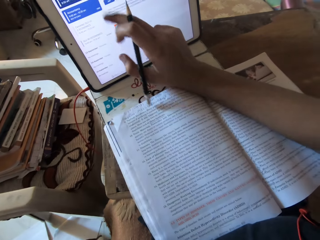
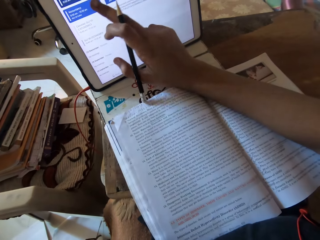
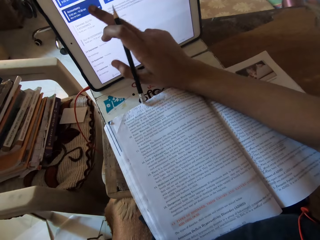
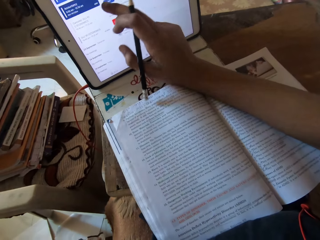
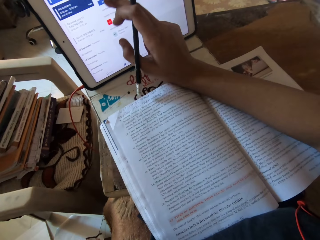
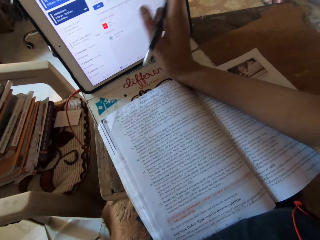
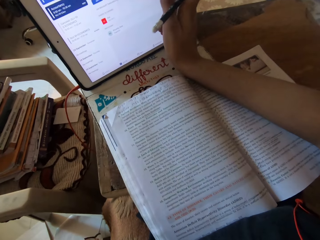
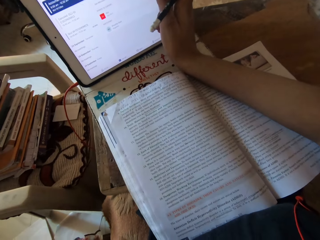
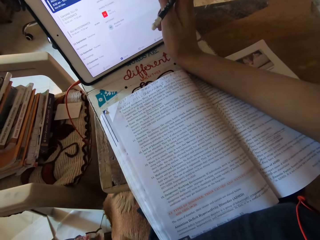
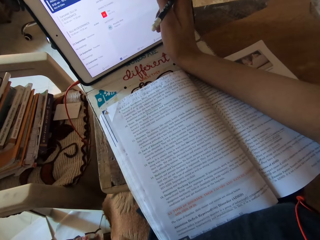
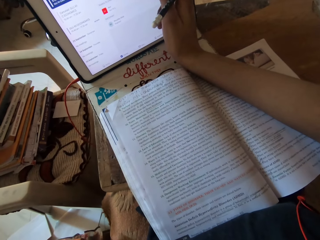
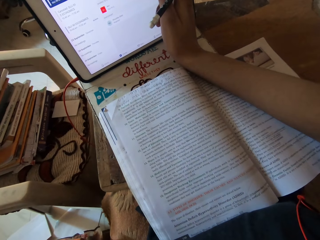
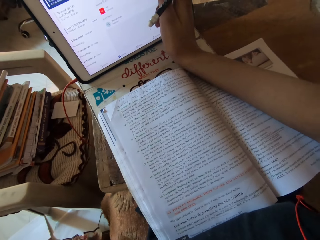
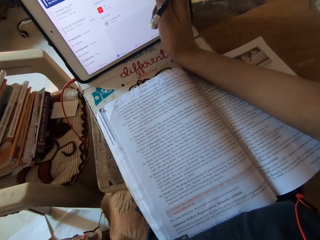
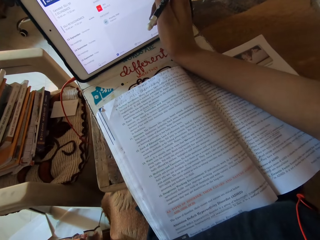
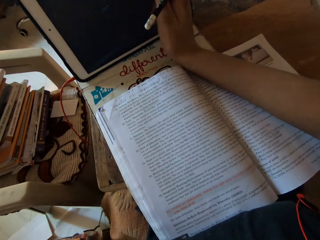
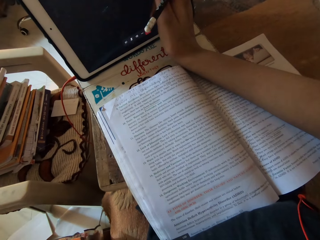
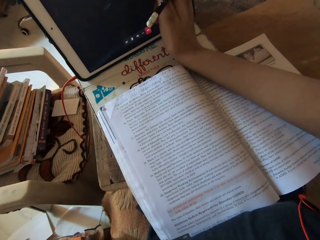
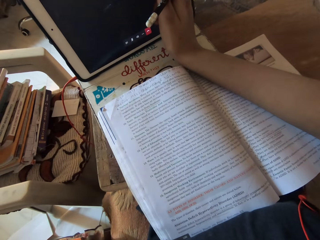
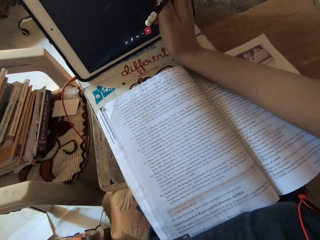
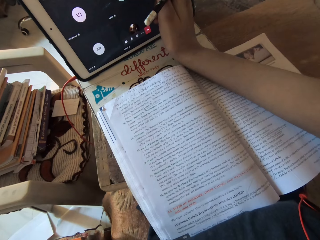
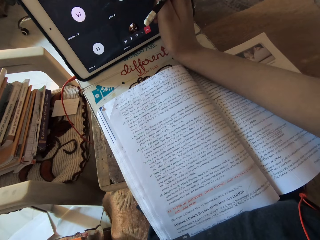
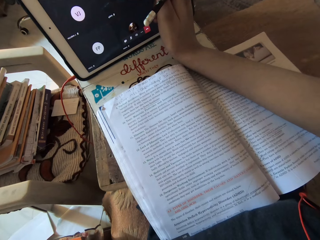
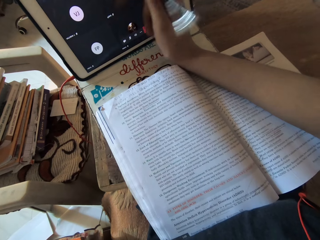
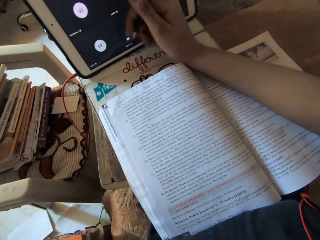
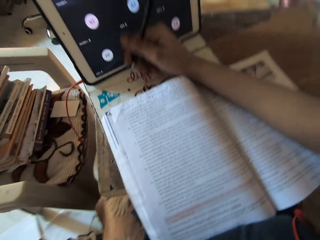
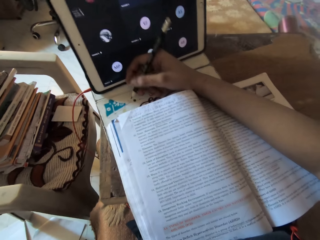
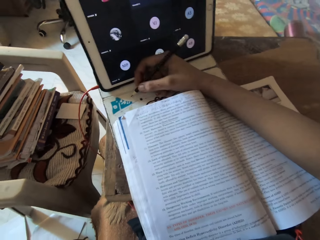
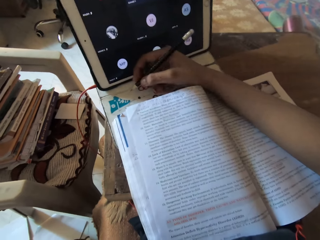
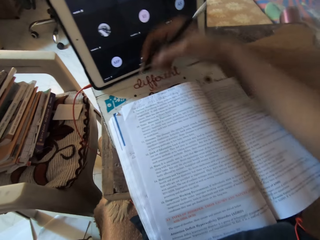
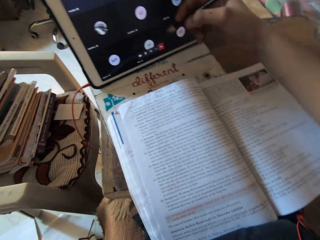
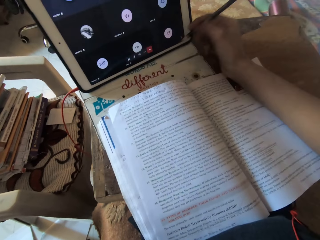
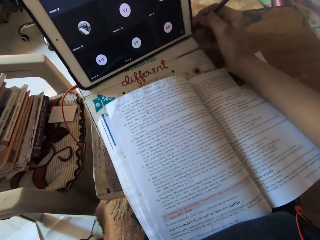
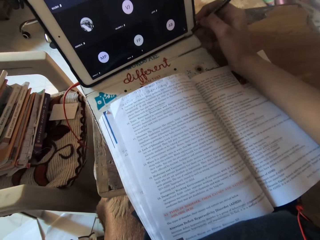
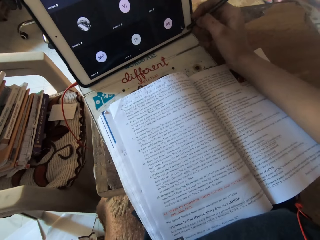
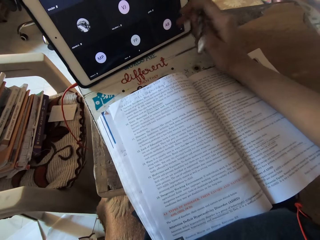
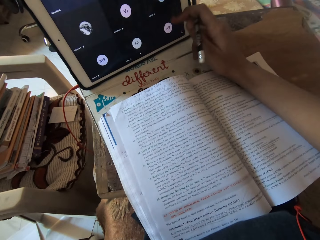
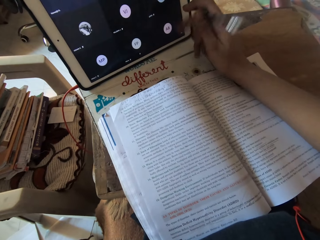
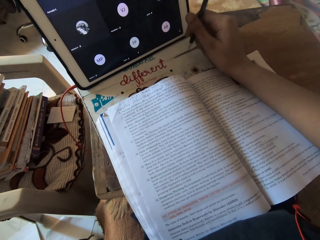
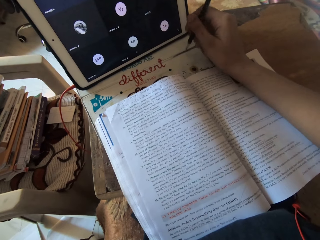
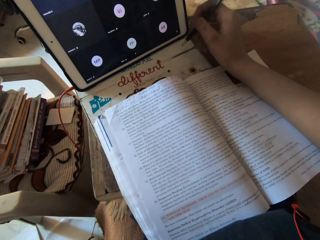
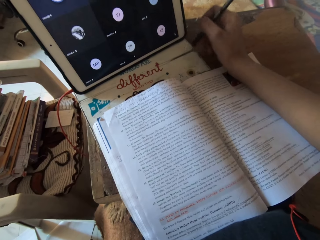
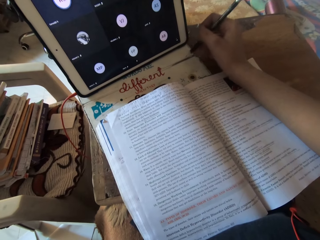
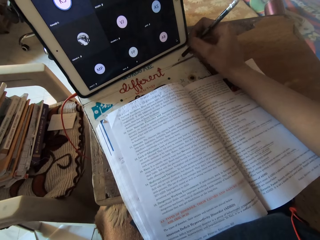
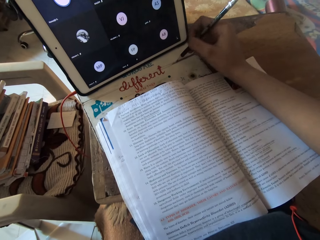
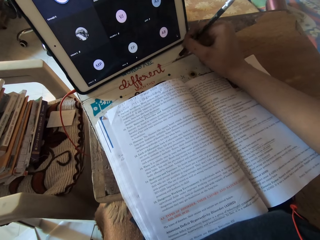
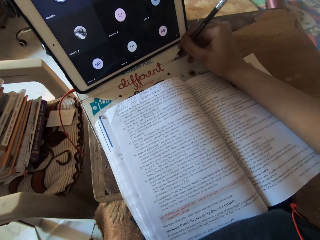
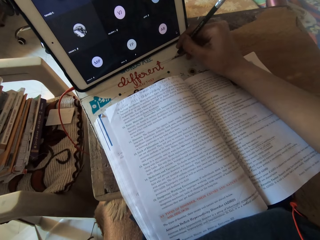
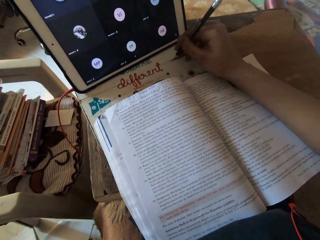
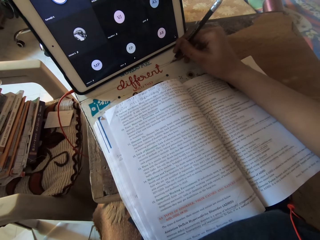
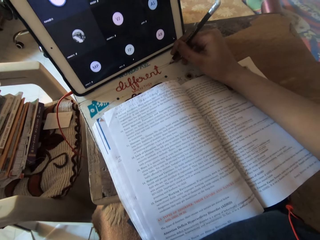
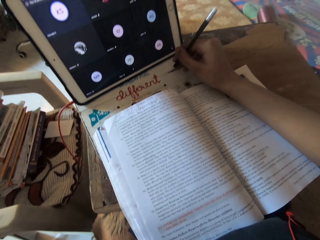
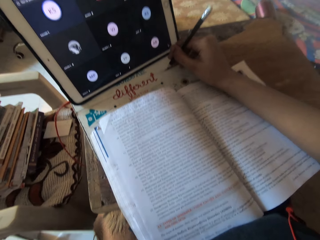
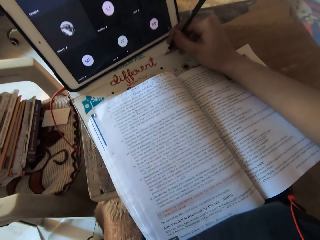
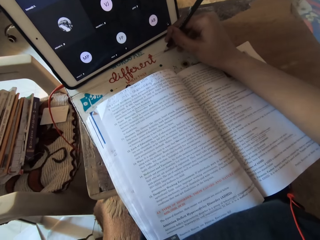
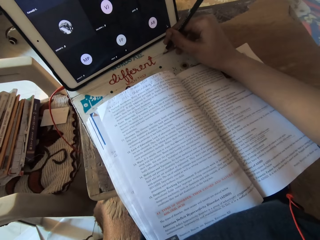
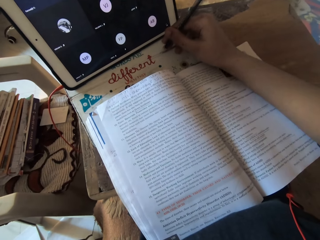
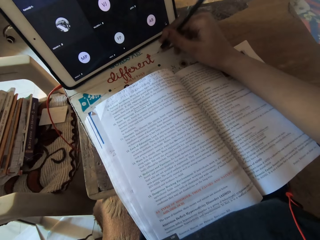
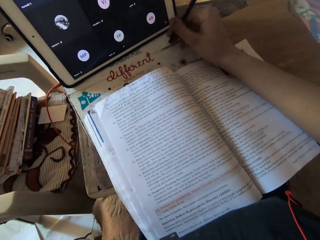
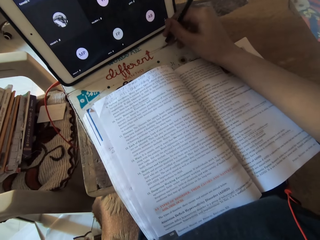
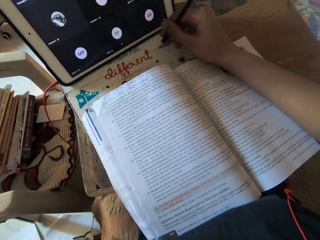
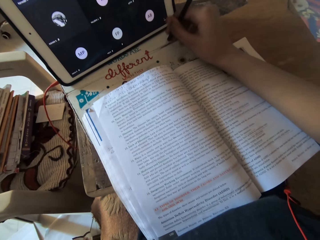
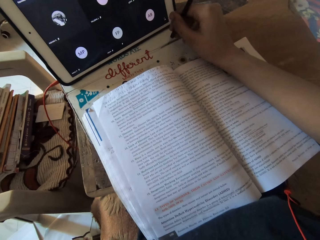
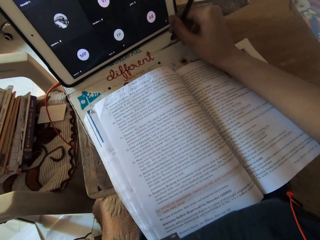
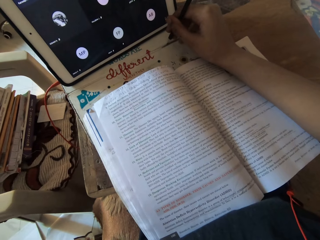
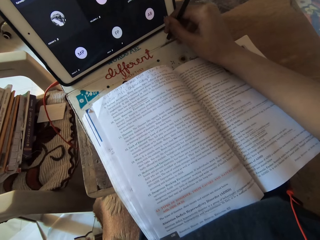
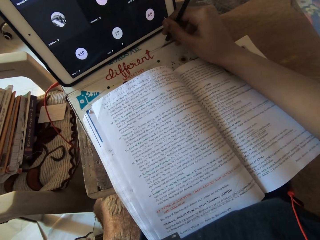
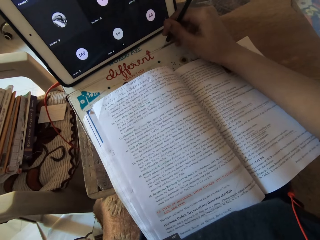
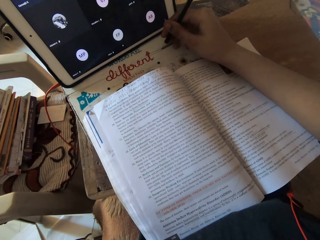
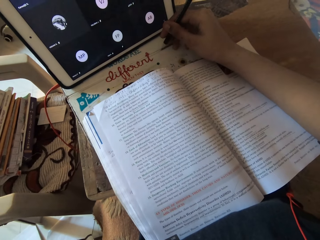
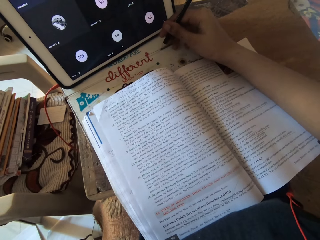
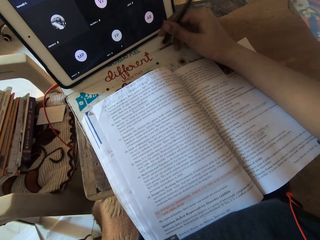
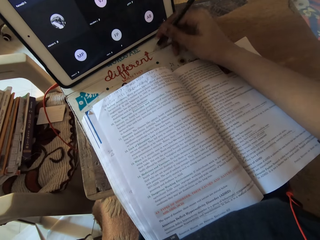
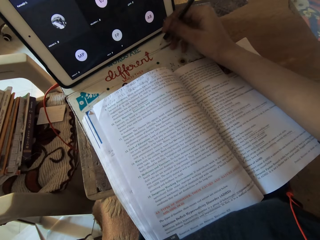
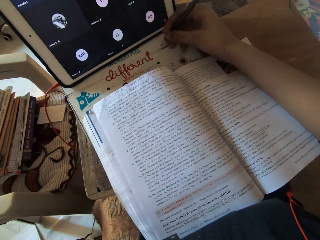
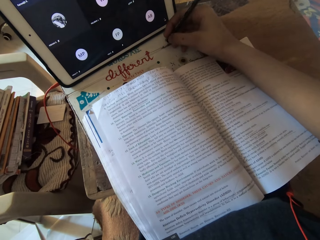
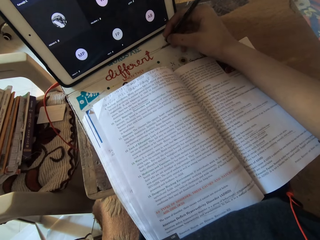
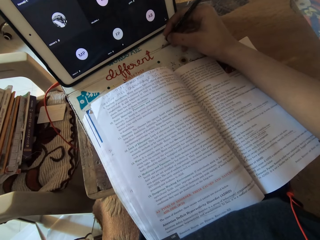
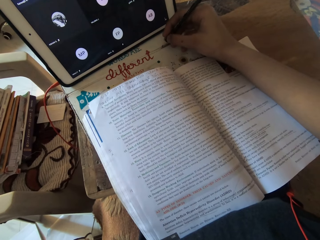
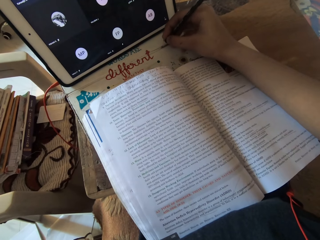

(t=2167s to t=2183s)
The camera wearer operates the tablet on the board on her lap with her right hand. She writes in a paper on the board on her lap with the pencil in her right hand.

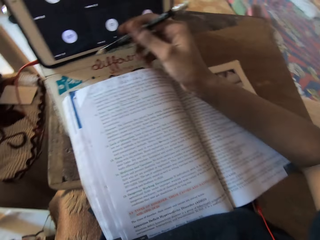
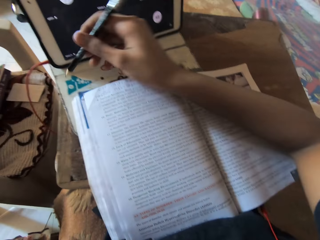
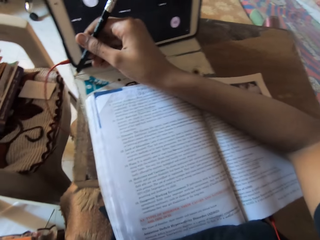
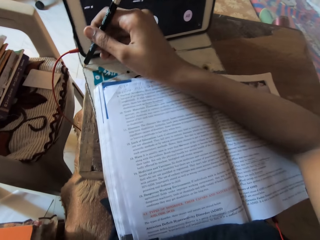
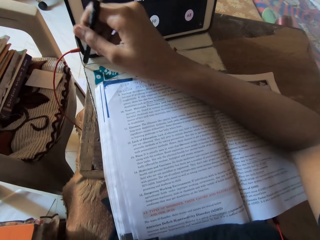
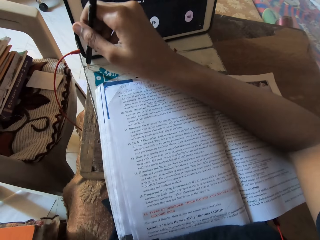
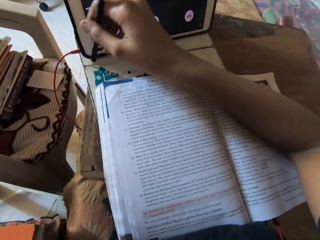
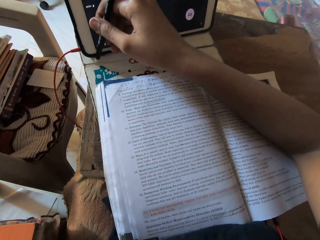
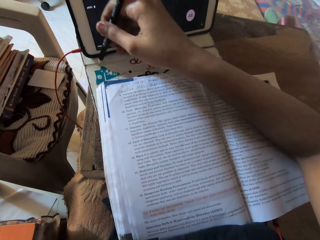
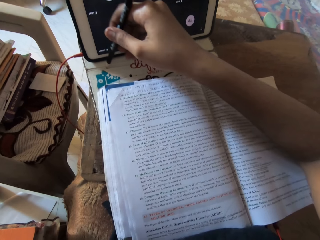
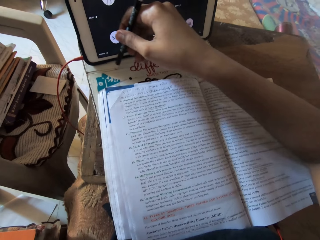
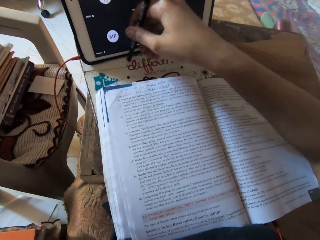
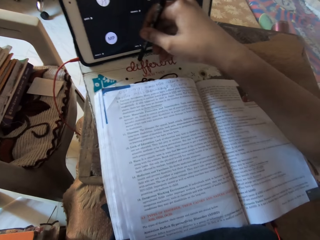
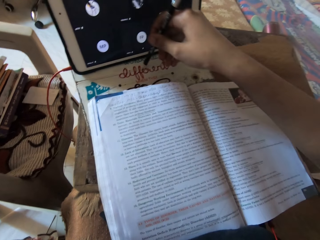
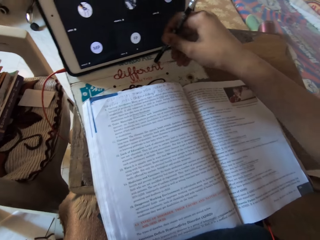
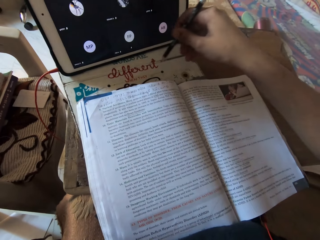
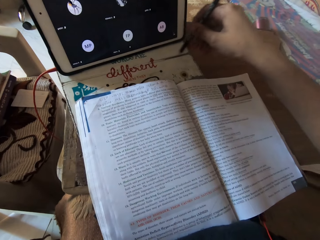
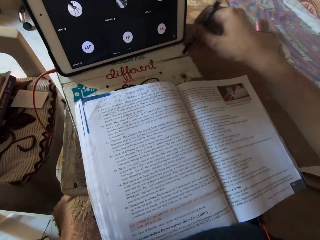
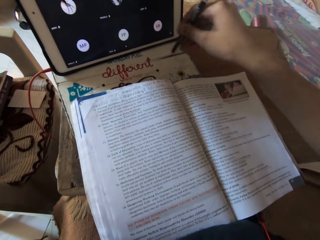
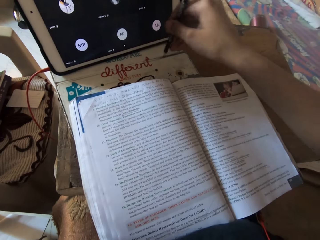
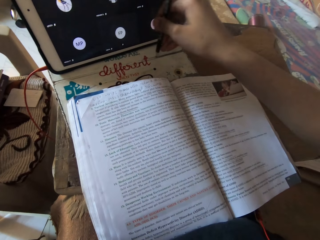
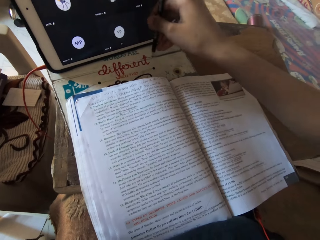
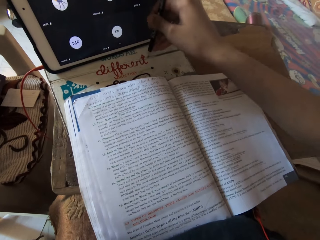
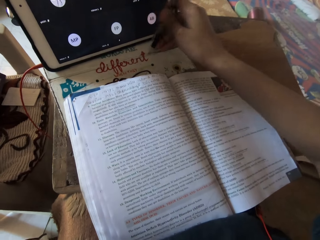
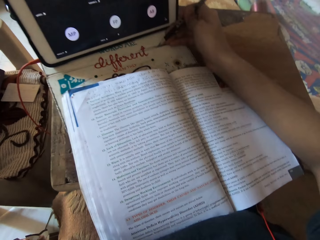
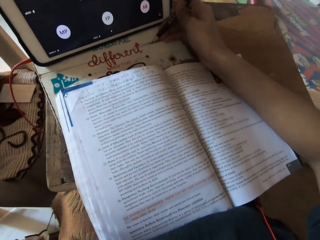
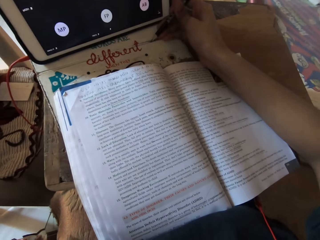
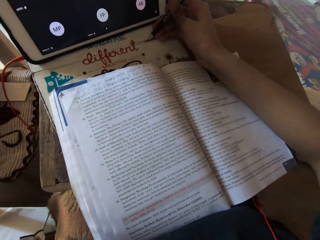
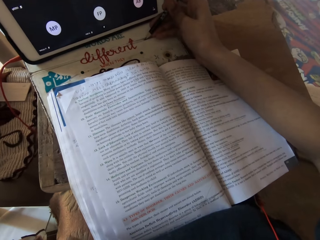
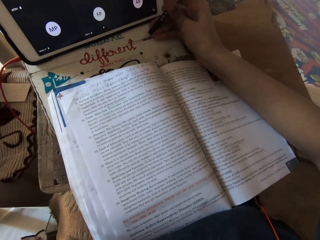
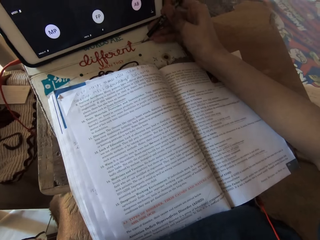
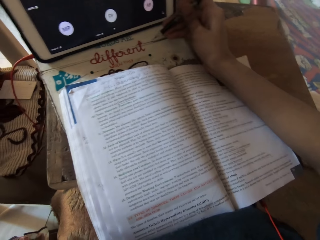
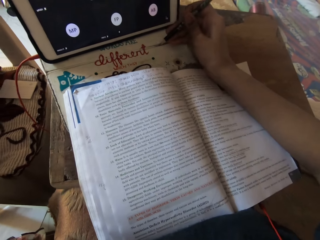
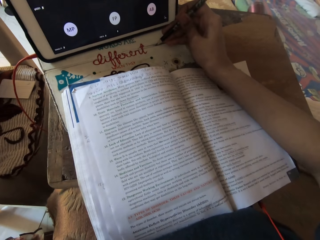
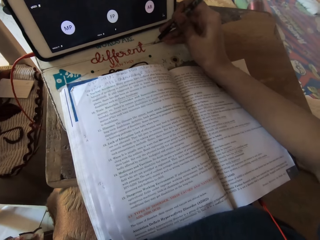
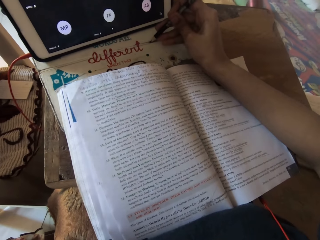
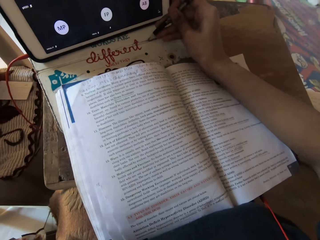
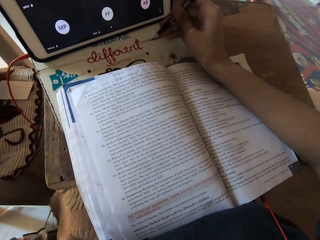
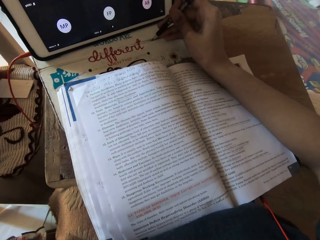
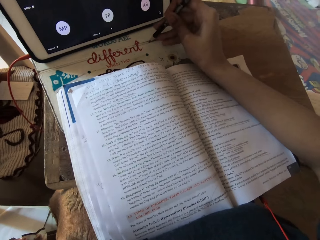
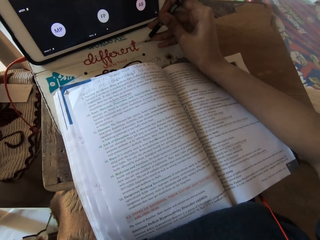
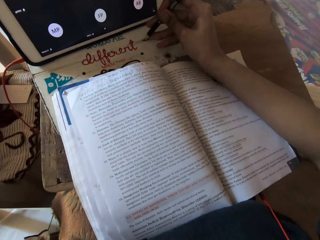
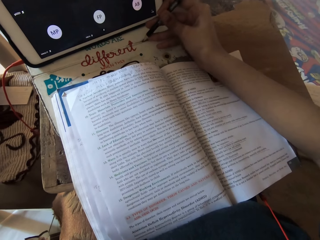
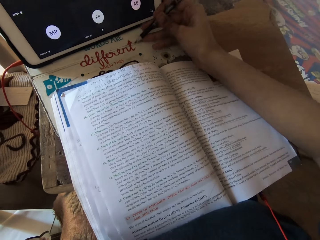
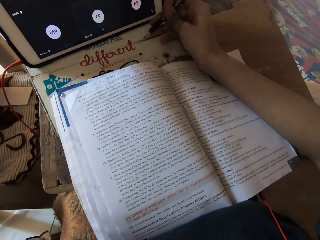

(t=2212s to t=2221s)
The camera wearer draws a line on the paper on the board on her lap with the pencil in her right hand.
